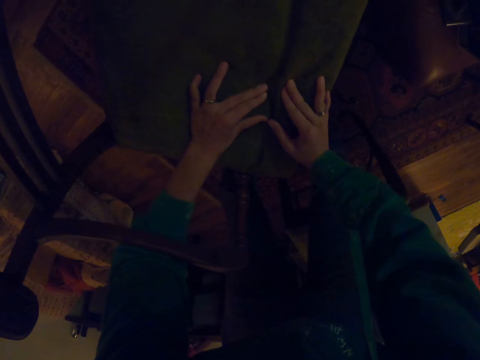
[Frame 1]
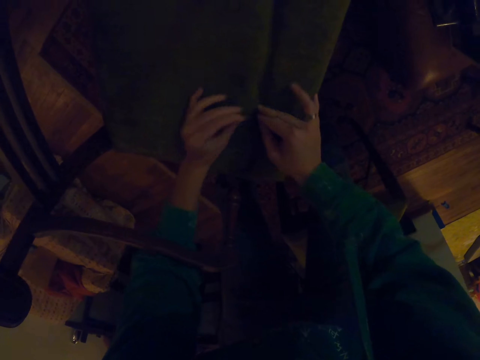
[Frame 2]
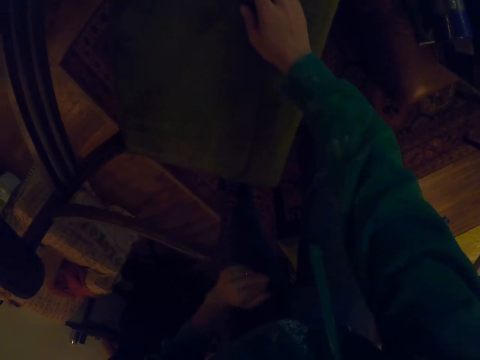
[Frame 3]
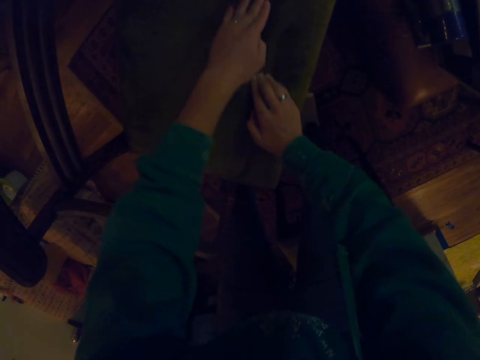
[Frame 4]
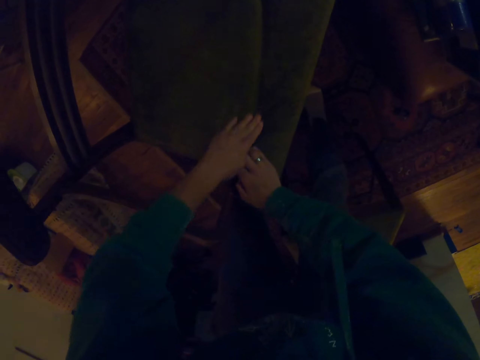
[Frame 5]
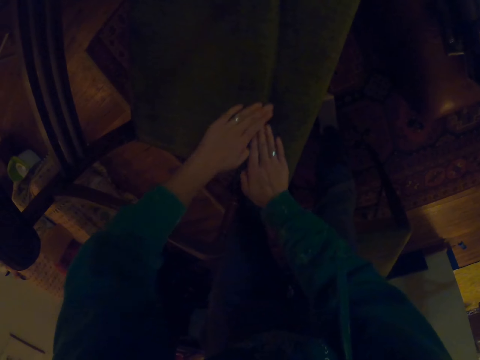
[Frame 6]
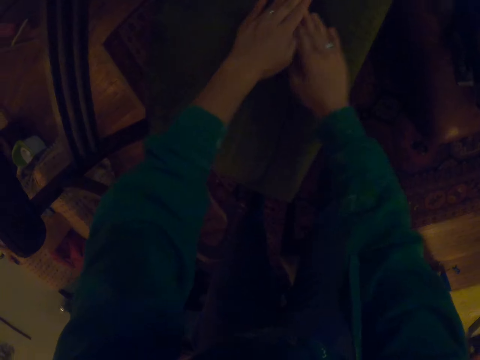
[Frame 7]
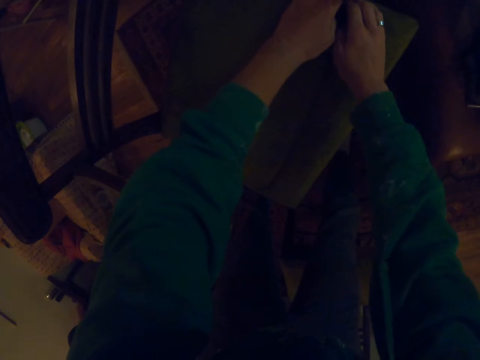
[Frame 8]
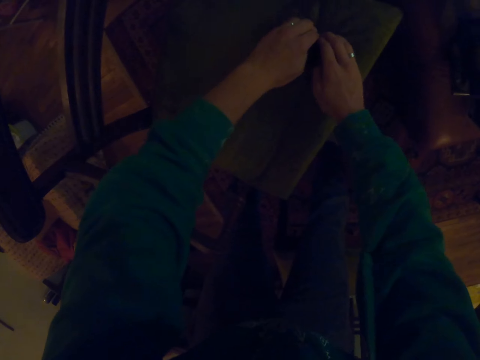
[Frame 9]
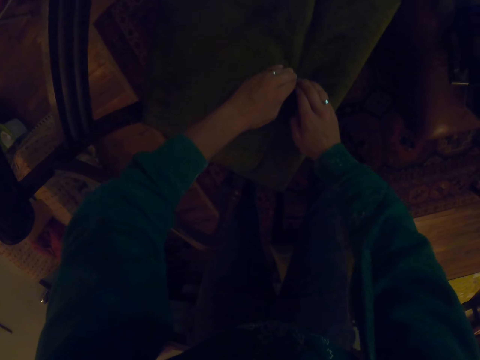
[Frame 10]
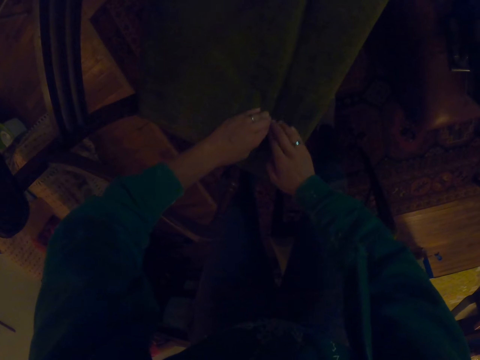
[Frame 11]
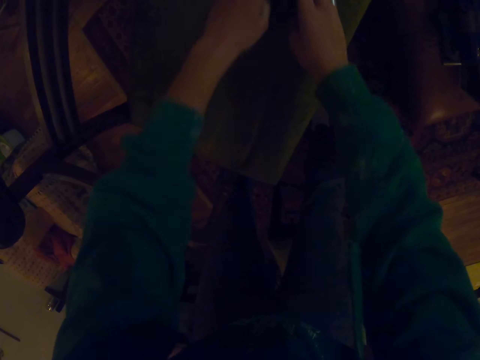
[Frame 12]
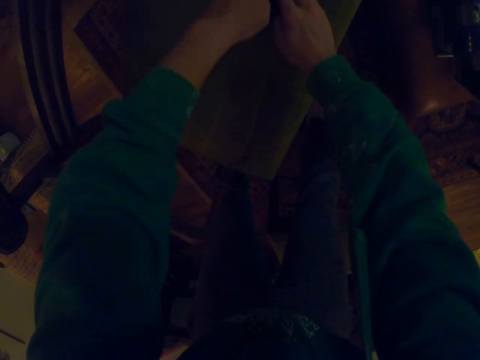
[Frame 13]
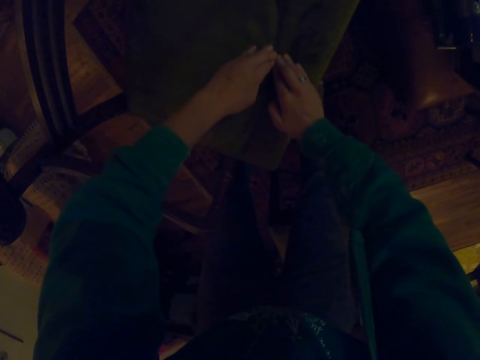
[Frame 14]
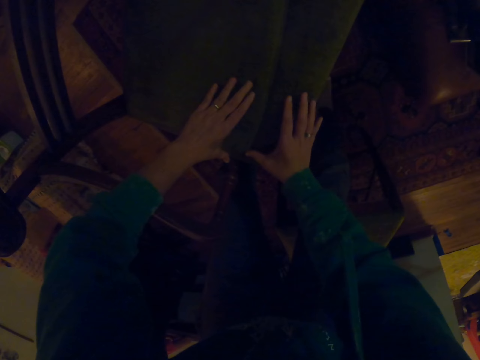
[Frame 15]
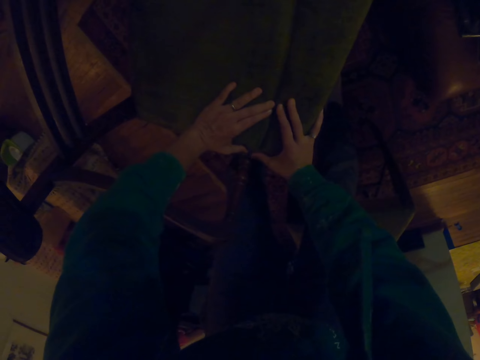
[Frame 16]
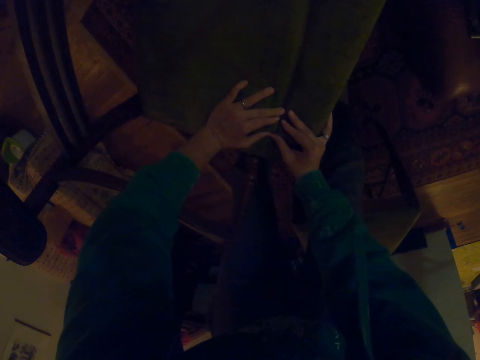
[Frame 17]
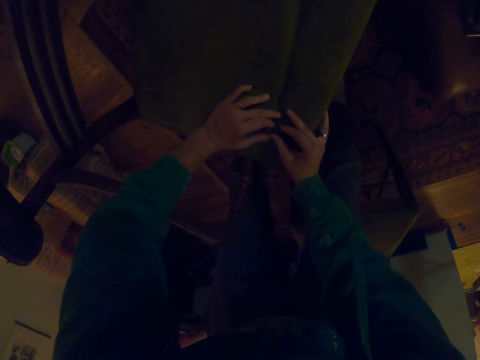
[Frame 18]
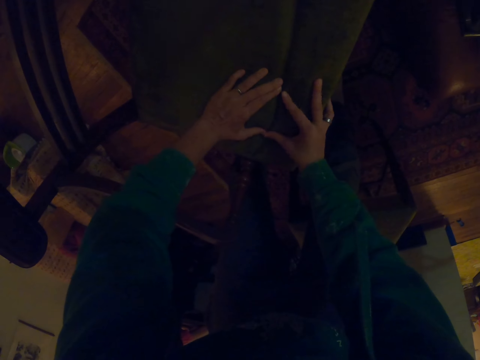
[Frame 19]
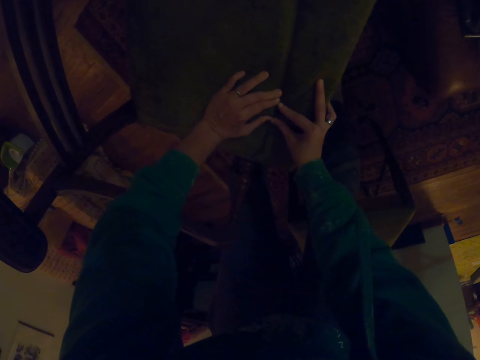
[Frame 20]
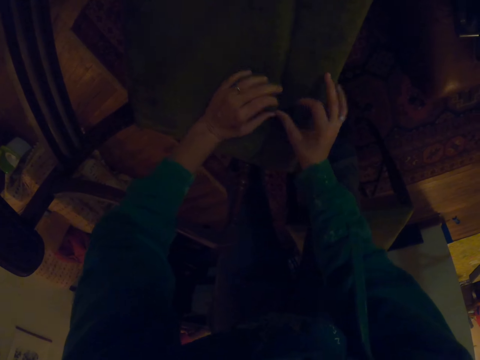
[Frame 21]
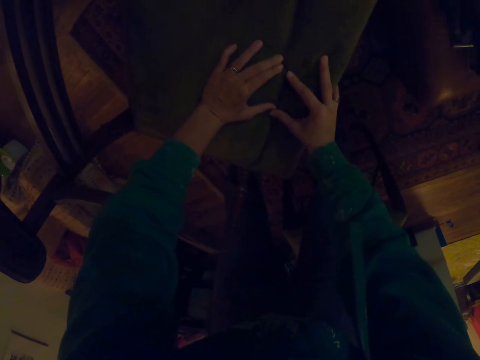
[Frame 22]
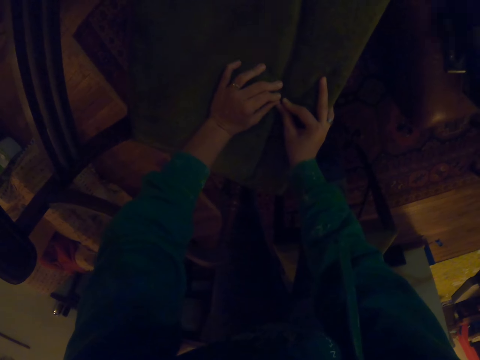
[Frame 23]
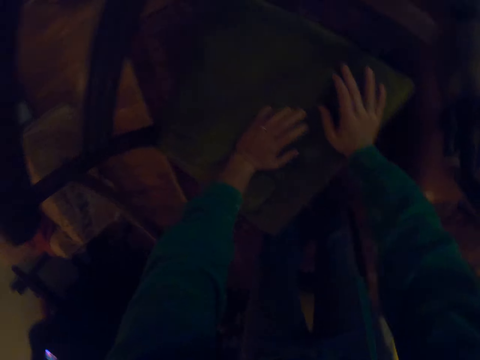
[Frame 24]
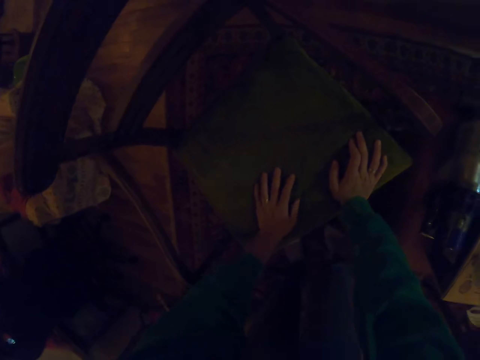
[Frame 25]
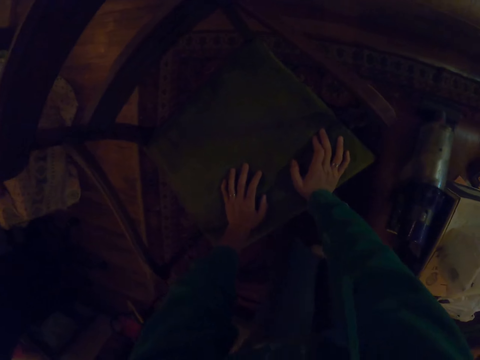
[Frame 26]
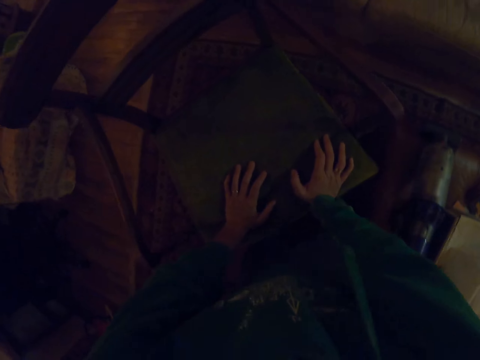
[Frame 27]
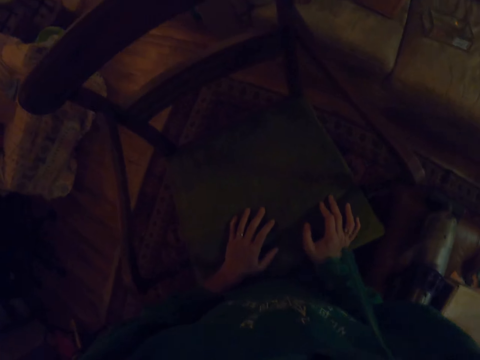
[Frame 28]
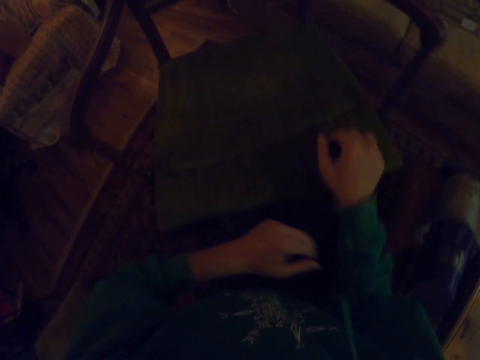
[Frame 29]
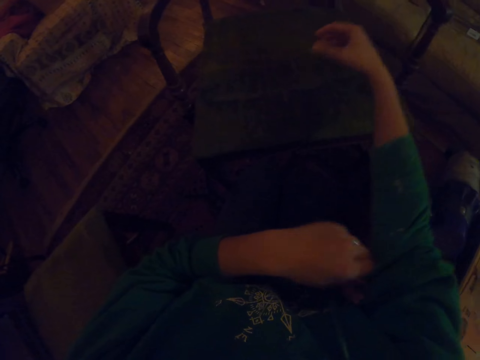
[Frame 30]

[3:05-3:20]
The camera wearer rubs the seat. They press the seat.

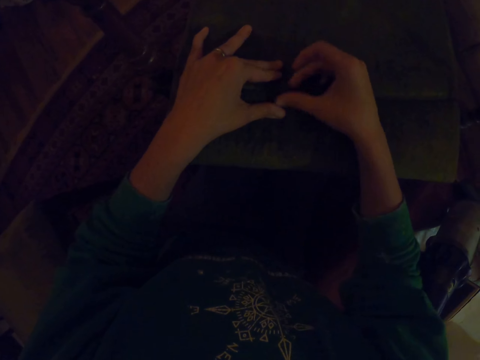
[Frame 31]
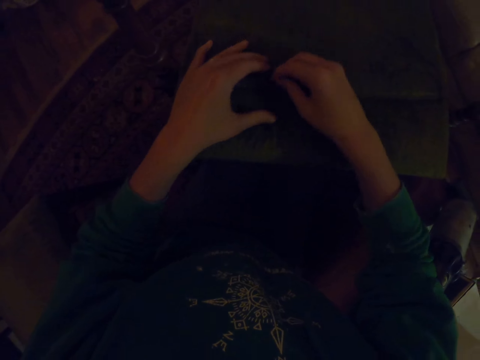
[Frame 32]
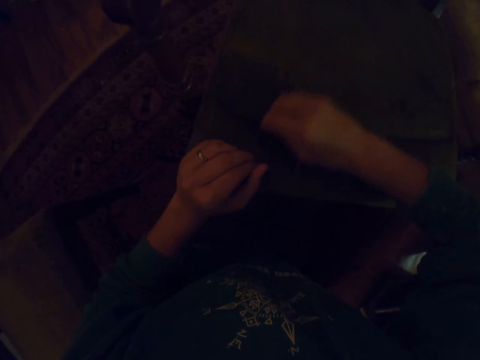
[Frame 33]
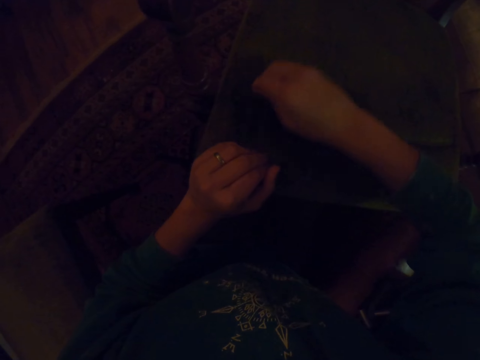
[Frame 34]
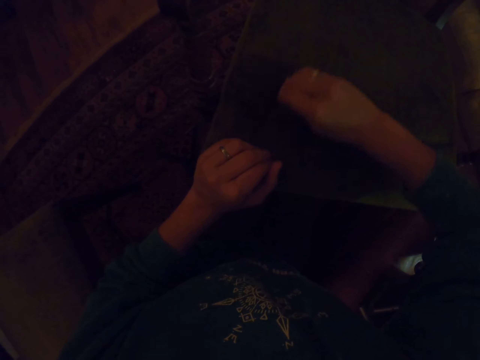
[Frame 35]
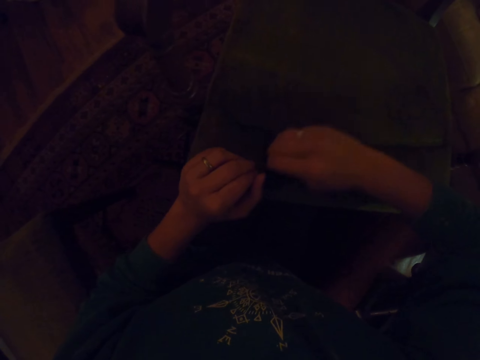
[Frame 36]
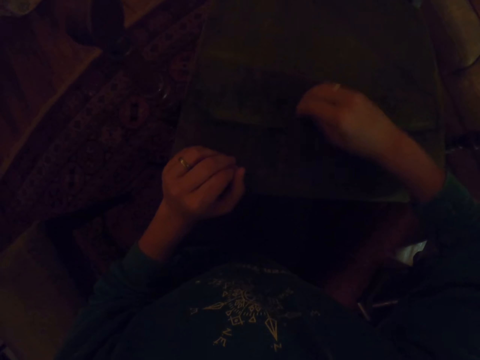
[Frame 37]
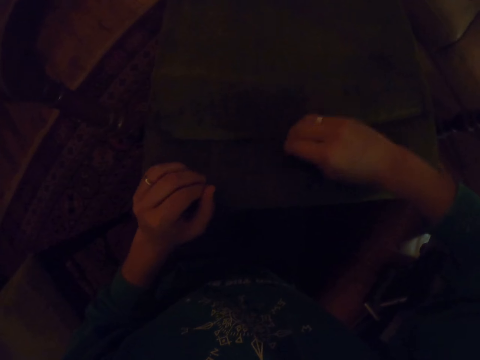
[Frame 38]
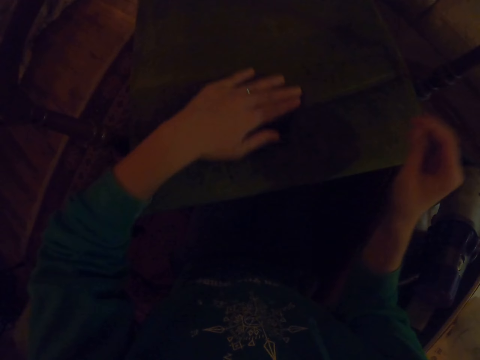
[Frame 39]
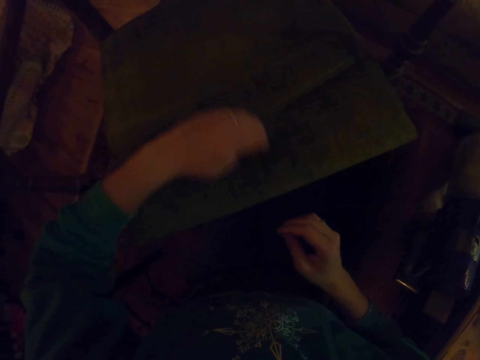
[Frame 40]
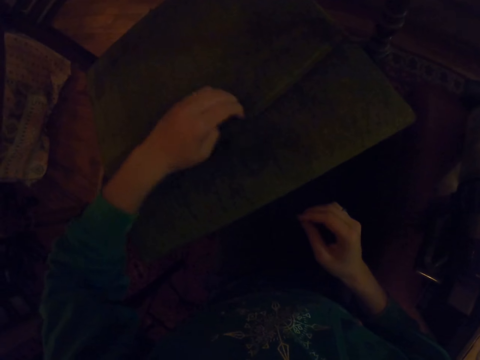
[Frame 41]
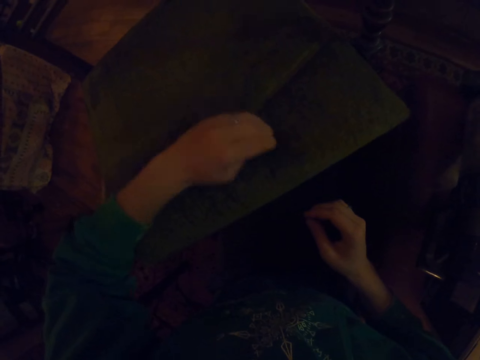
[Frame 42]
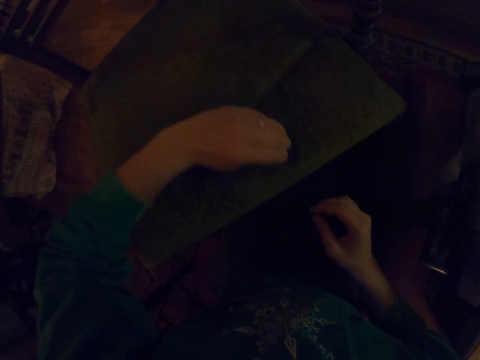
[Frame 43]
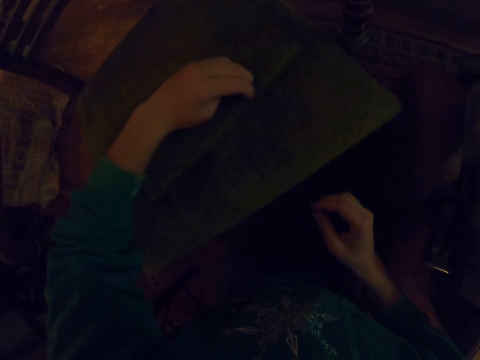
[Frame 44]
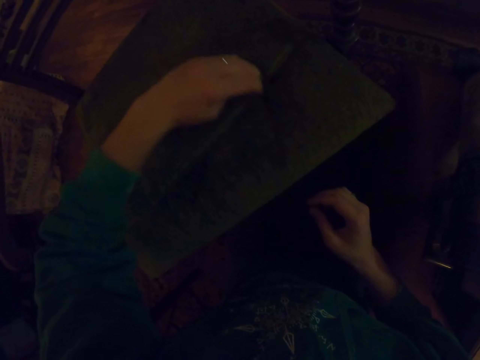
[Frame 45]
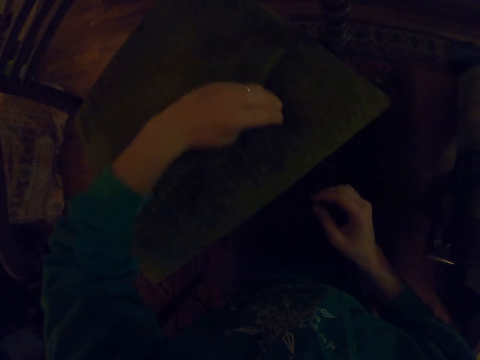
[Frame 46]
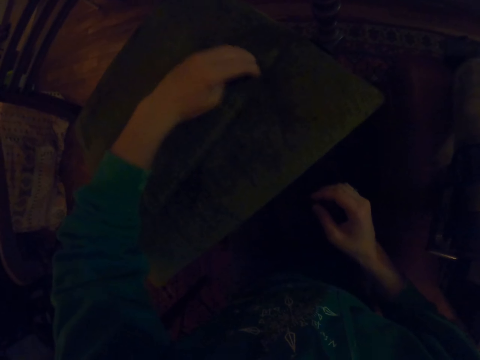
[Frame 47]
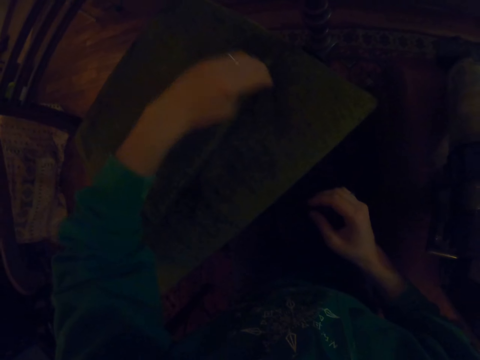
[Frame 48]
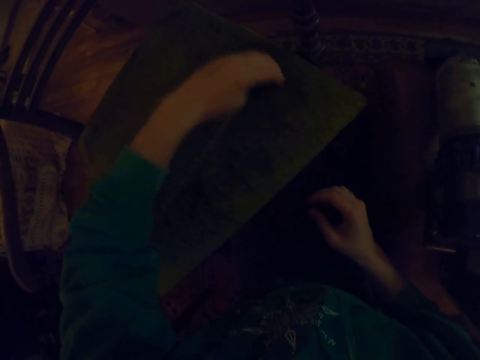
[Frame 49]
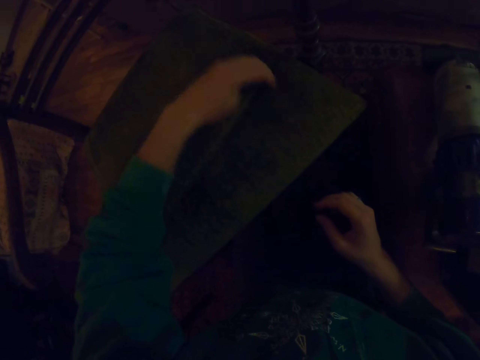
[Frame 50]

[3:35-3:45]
The camera wearer scrubs the cushion.

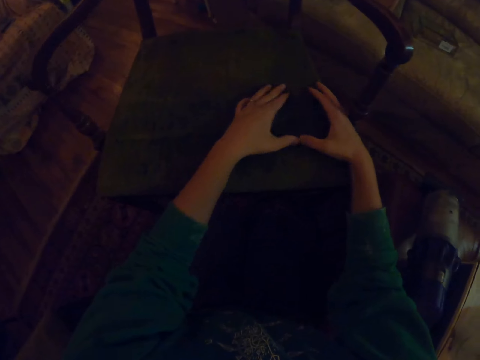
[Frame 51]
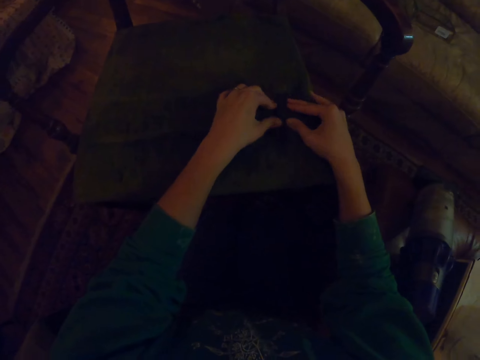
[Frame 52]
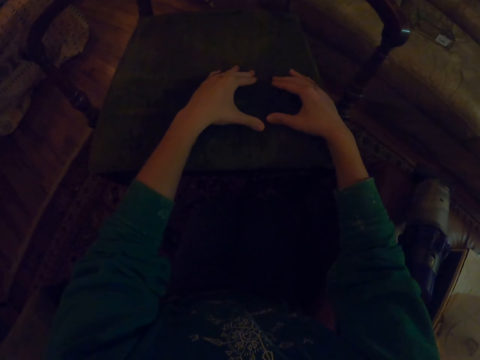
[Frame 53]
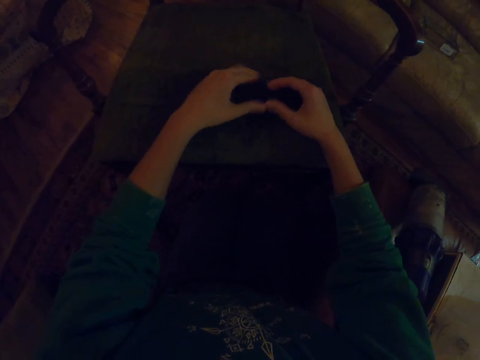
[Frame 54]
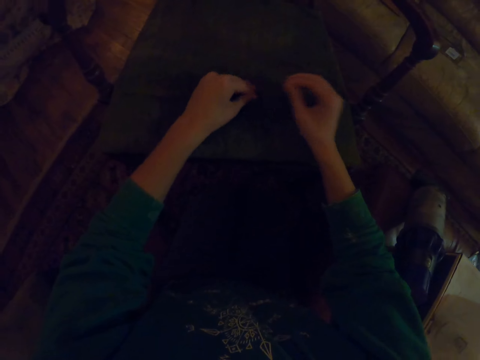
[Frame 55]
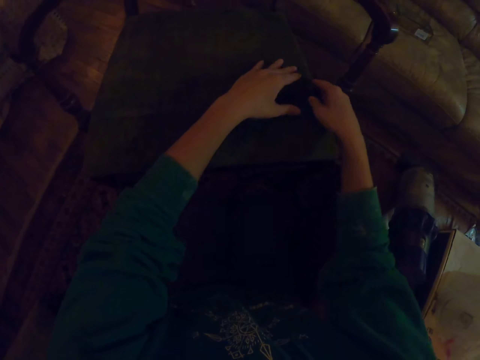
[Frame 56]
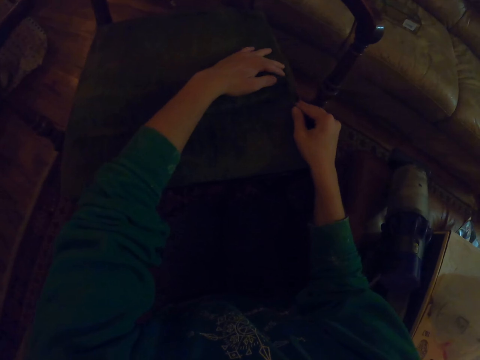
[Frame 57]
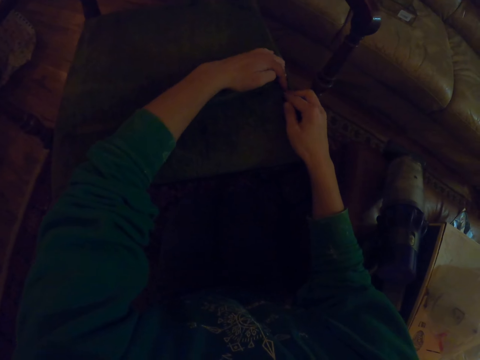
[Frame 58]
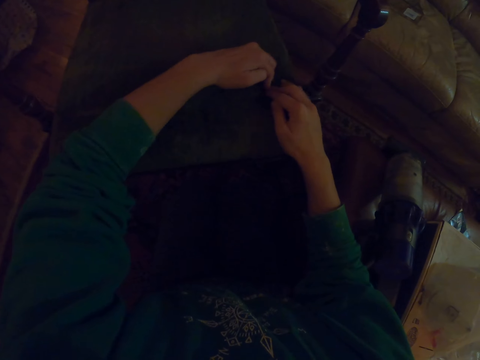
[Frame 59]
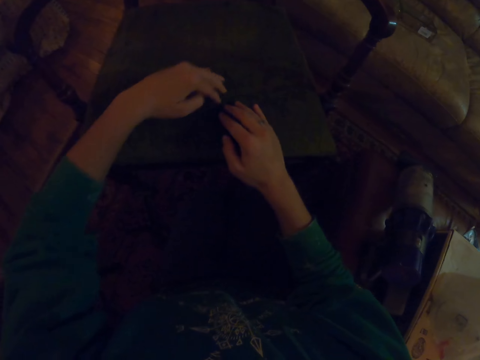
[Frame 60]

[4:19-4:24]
The camera wearer touches the seat.
